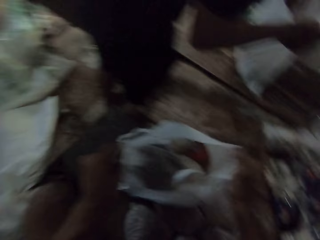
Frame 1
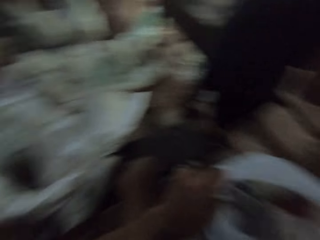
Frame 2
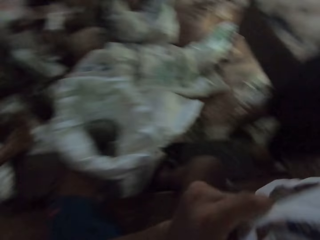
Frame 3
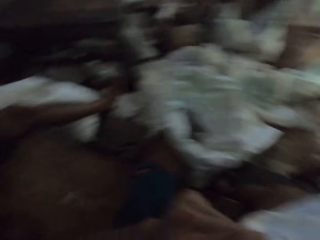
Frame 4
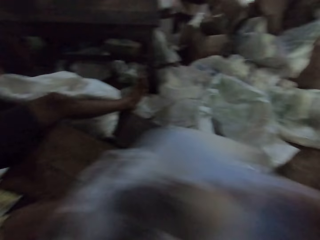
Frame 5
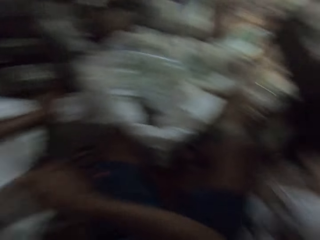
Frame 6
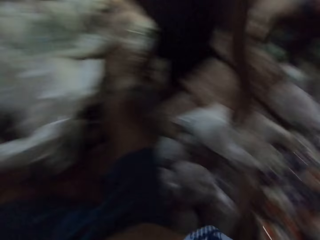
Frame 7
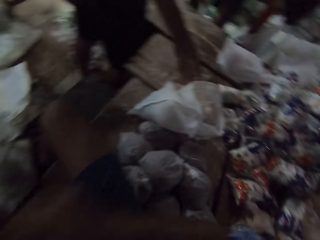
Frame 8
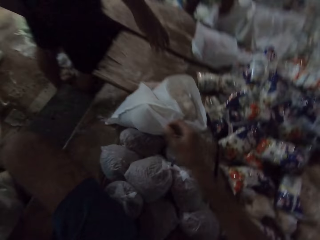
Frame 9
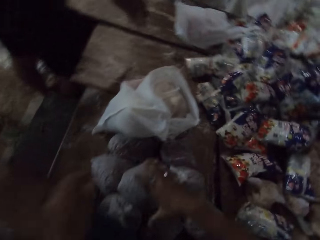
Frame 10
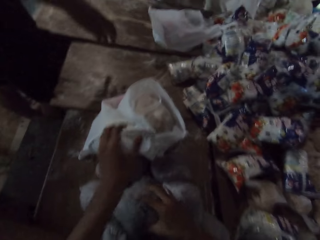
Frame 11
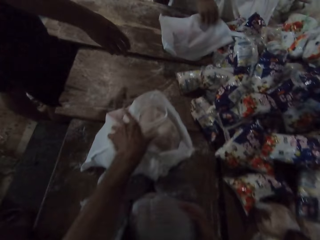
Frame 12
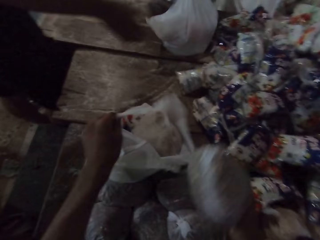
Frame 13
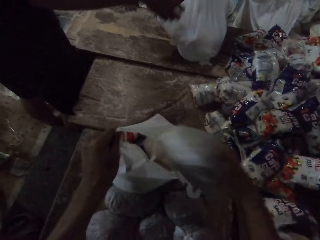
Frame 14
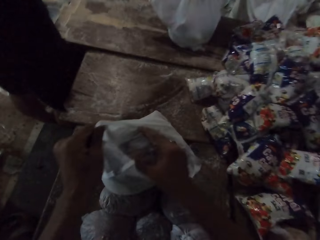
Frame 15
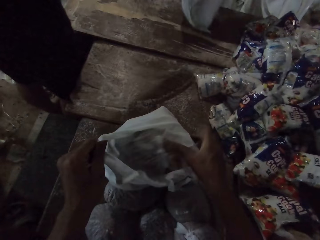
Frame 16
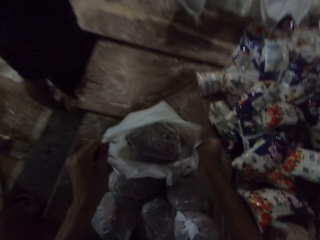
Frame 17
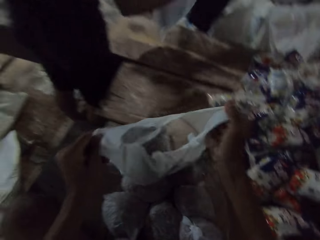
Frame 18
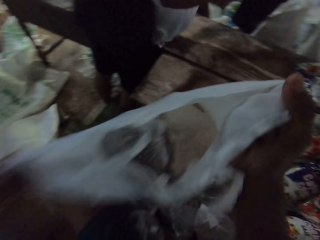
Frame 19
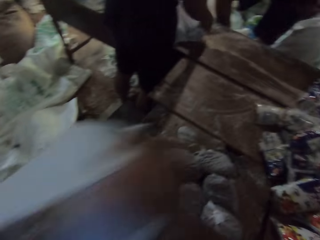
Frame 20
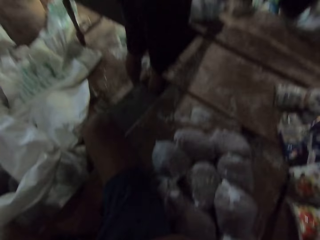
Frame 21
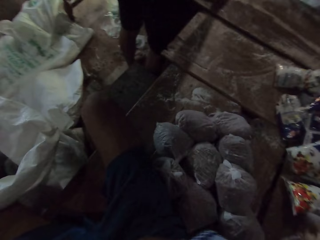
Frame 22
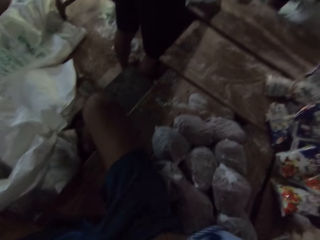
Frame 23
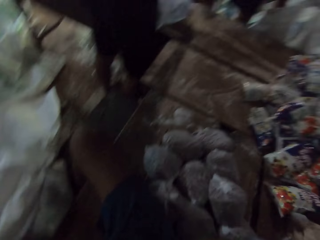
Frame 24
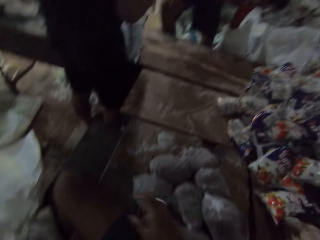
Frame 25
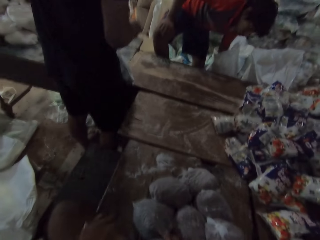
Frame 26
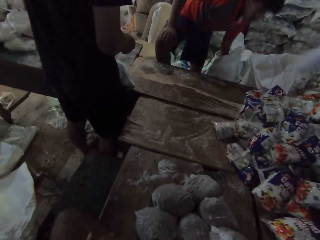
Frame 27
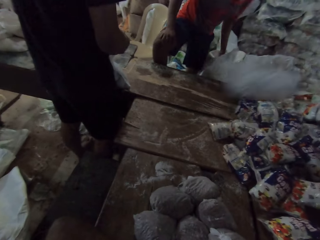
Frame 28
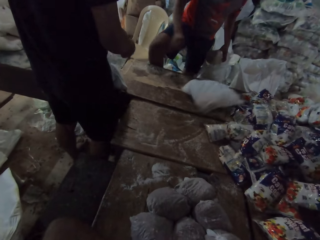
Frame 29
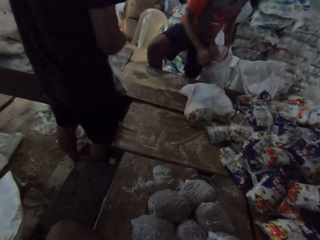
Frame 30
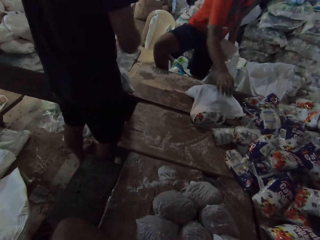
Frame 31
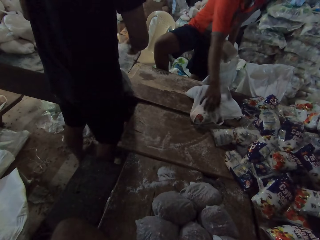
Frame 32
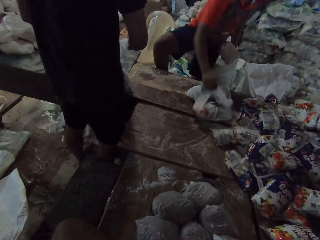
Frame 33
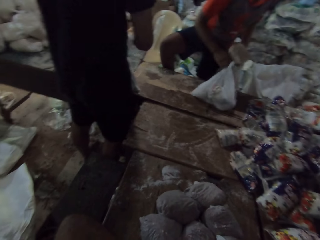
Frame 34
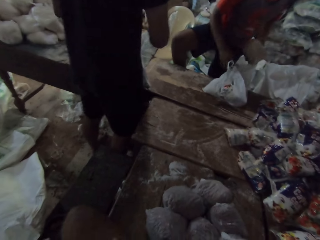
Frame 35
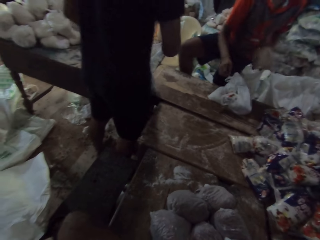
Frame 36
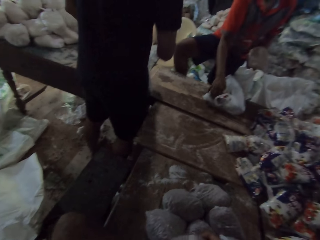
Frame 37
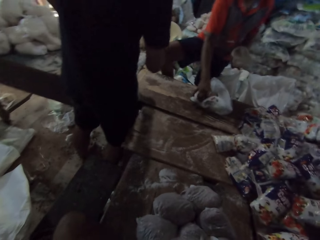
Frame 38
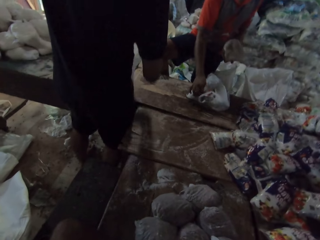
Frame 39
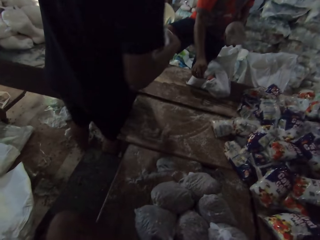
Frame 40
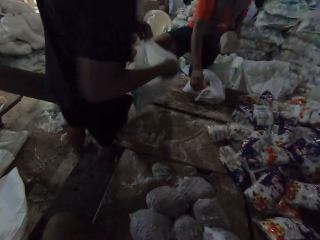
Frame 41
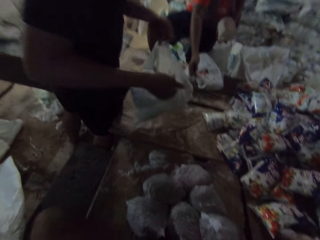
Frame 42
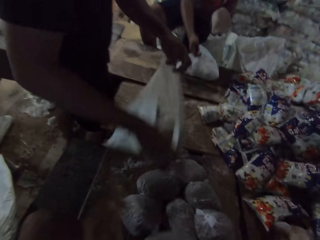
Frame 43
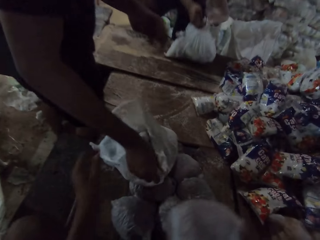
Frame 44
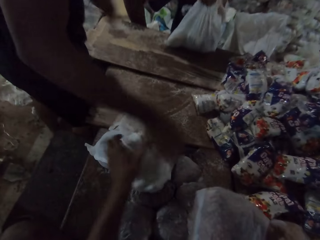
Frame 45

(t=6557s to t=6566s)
The camera wearer picks the plastic bag from the table with both hands. He puts the package inside the nylon bag with his right hand. He carries the nylon bag with both hands and puts the carrier bag on top of the table. He picks the bag of cereal from the table with his right hand. He holds the plastic bag on the table with his left hand. He puts the bag of cereal into the plastic bag with his right hand. He picks the plastic bag from the table with both hands. He carries the nylon bag with both hands and puts the carrier bag on top of the table. A man holds a plastic bag on the table with his right hand. Another man drops a plastic bag on the table with both hands.

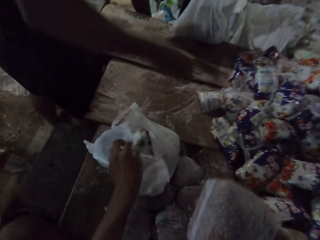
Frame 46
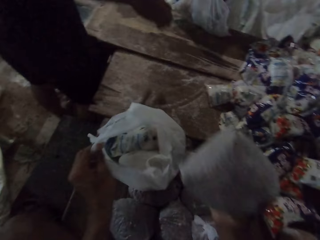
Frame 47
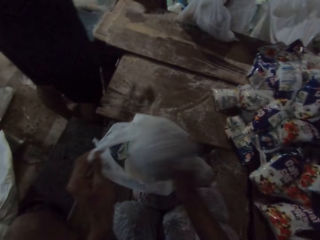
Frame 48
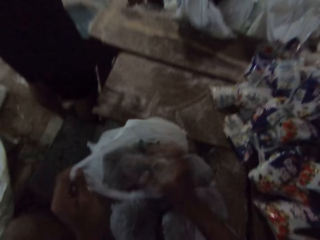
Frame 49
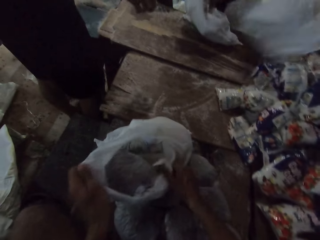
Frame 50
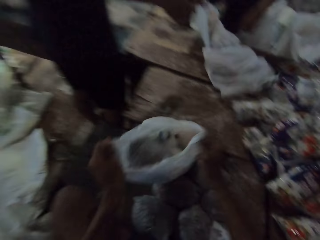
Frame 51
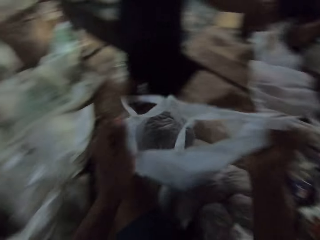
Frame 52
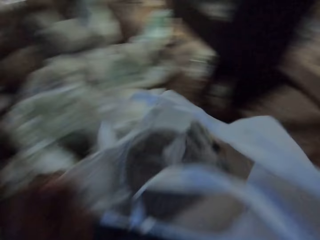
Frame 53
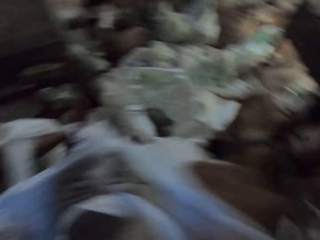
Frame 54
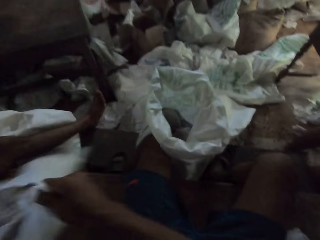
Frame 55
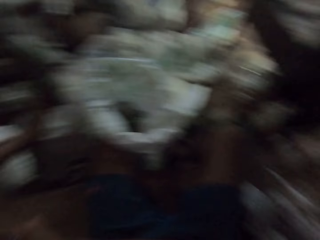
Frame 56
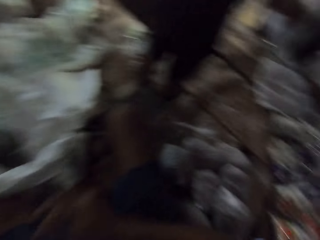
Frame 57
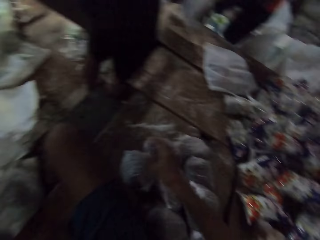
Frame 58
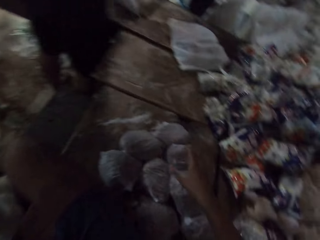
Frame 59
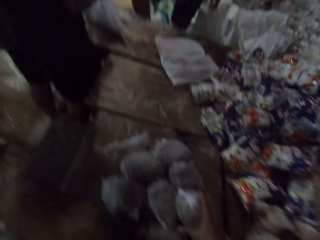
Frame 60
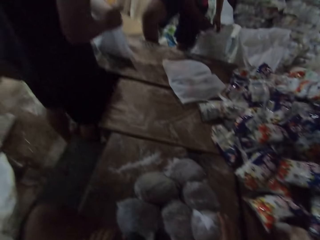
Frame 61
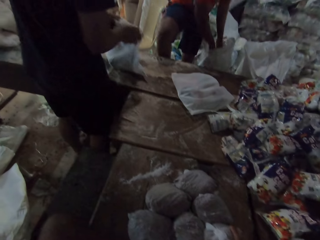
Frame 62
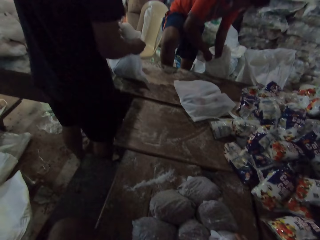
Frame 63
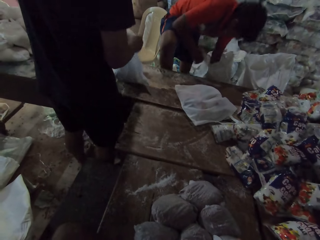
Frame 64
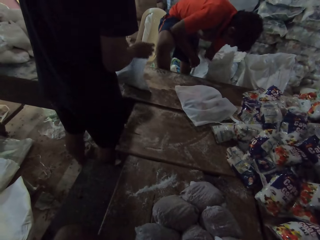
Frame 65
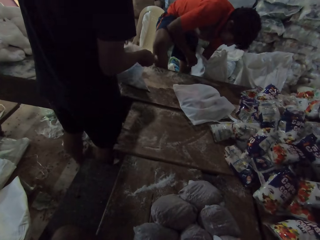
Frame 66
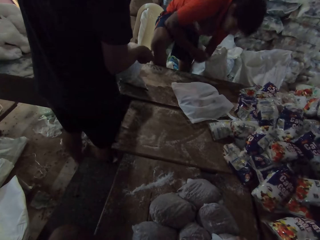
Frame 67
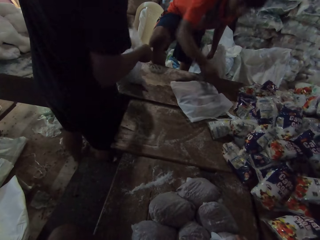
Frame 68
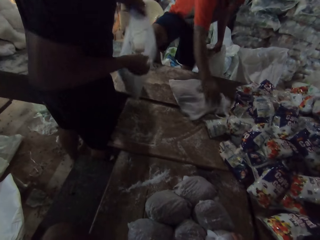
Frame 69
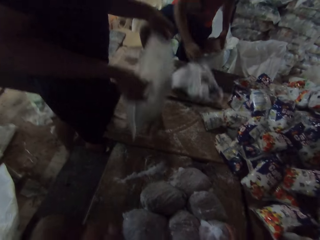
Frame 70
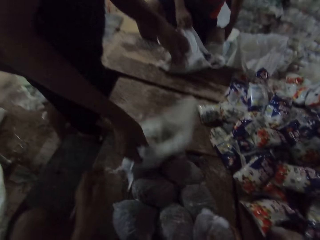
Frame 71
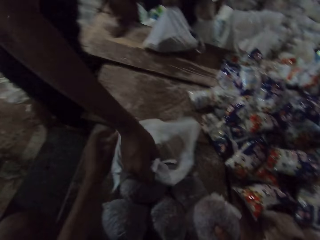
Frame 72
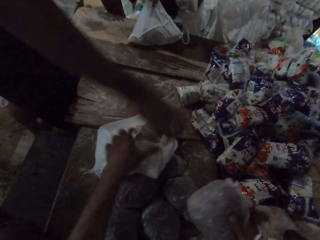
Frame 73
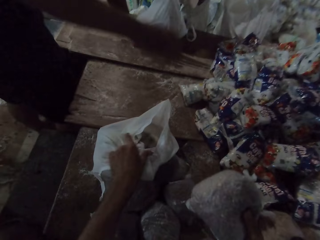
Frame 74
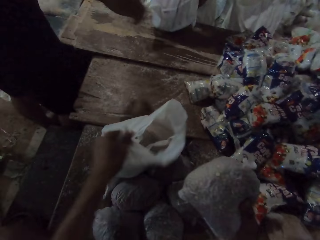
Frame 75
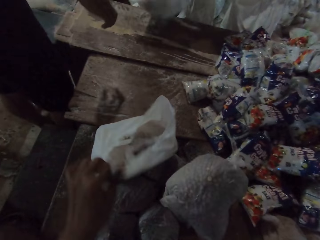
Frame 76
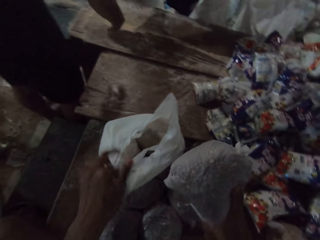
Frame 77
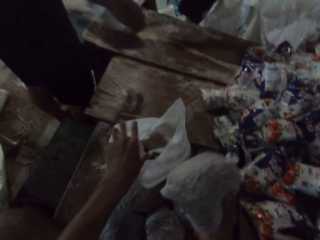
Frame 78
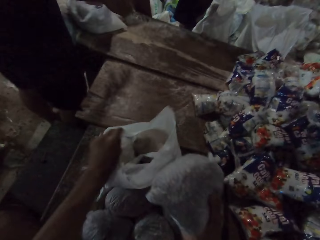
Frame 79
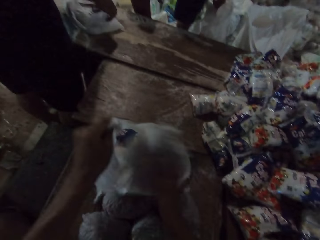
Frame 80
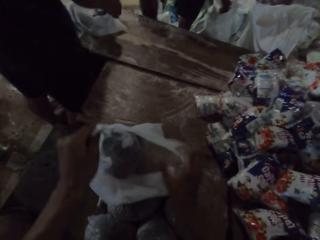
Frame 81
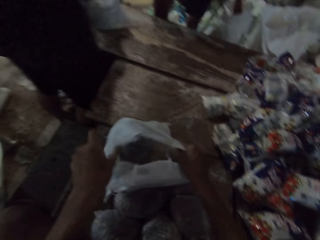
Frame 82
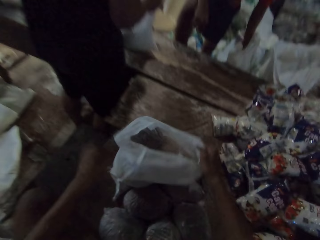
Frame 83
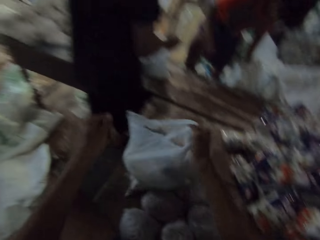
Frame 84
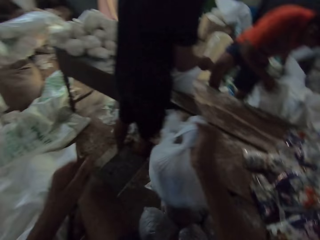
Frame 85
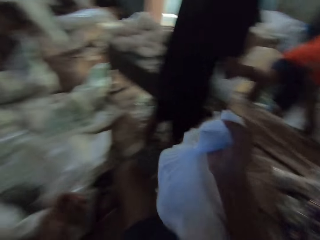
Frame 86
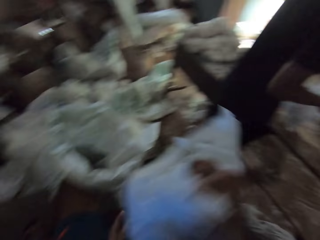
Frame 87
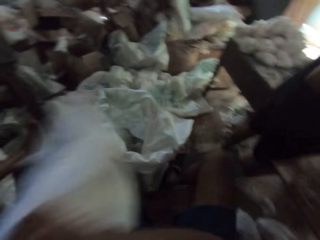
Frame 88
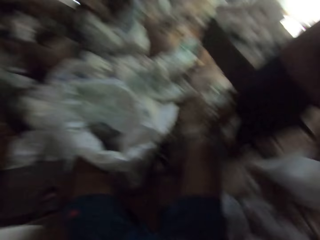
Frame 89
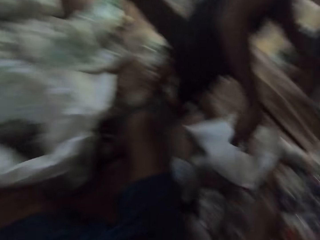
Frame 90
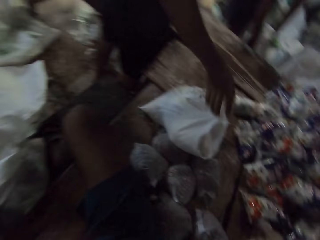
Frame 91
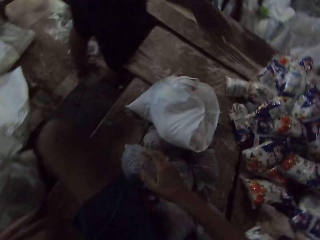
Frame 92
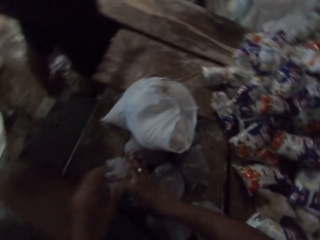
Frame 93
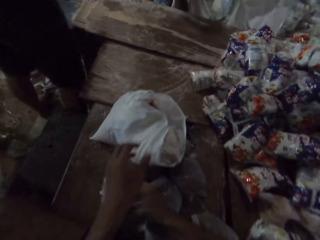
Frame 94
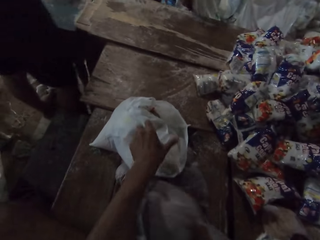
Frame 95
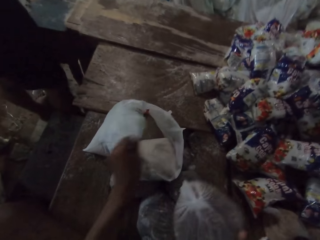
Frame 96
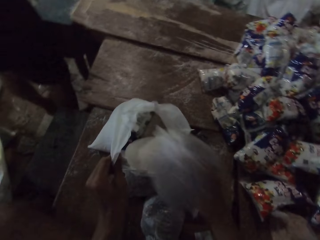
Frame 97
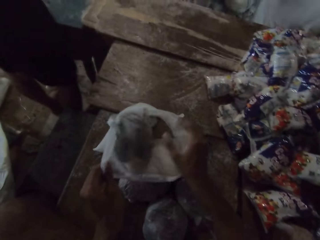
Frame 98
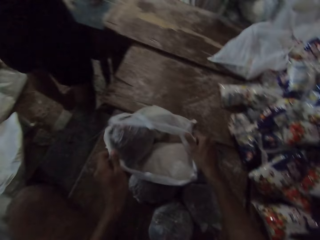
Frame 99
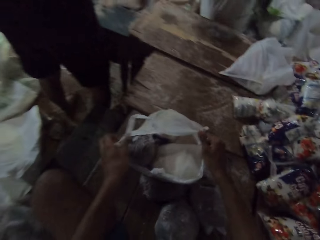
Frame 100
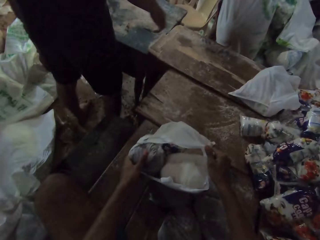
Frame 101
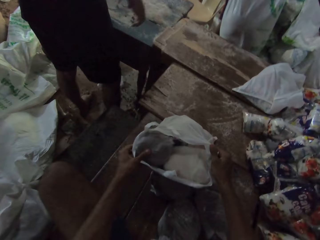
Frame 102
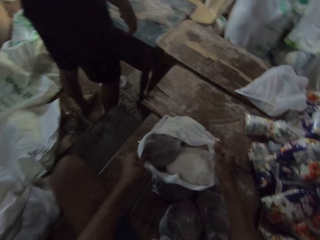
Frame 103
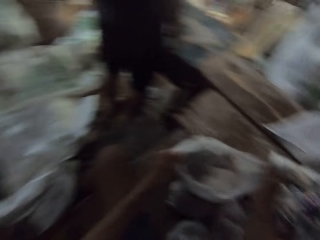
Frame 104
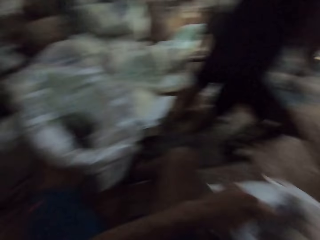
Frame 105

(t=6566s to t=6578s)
The camera wearer holds the plastic bag on the table with his left hand. He puts a bag of cereal into the plastic bag with his right hand. He picks the plastic bag from the table with both hands. He carries the nylon bag with both hands and puts the carrier bag on top of the table. He holds the package with his right hand. A man holds a plastic bag on the table with his right hand. Another man picks a plastic bag from the table with both hands. The first man picks a bag of cereal from the sack with his left hand. The other man drops the plastic bag on the table with both hands. The camera wearer holds the plastic bag on the table with his left hand. He puts the bag of cereal into the plastic bag with his right hand. He picks the plastic bag from the table with his right hand. The other man picks the plastic bag from the table with both hands. The camera wearer carries the package with his right hand. The other man drops the plastic bag on the table with both hands. The camera wearer puts the carrier bag on top of the table. He picks the bag of cereal from the table with his right hand, holds the plastic bag with his left hand, puts the bag of cereal into the plastic bag with his right hand, and picks the plastic bag from the table with both hands.
